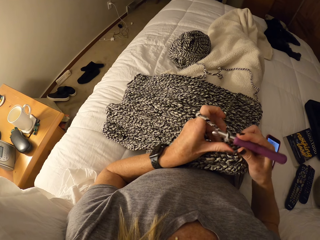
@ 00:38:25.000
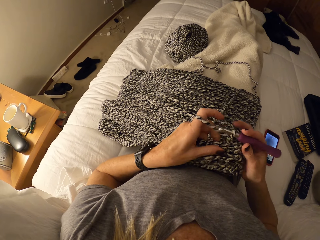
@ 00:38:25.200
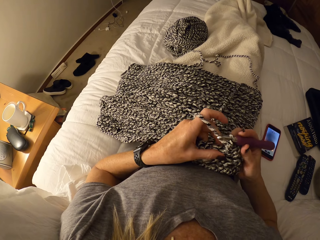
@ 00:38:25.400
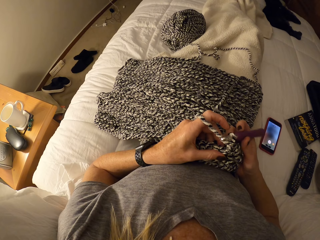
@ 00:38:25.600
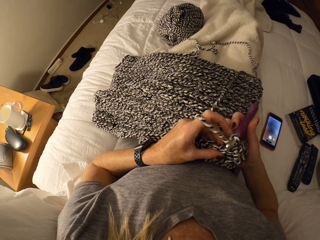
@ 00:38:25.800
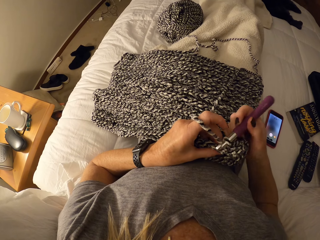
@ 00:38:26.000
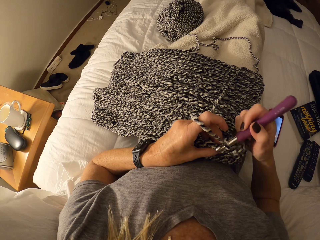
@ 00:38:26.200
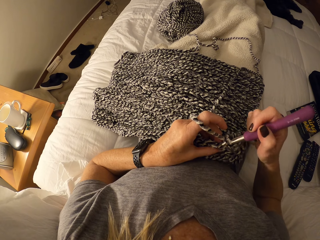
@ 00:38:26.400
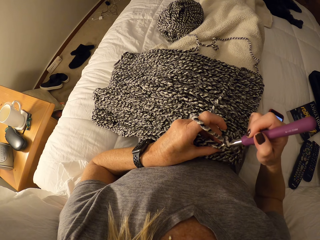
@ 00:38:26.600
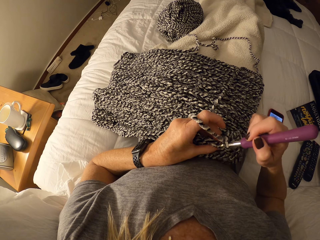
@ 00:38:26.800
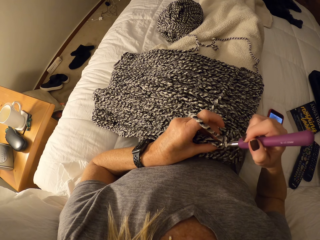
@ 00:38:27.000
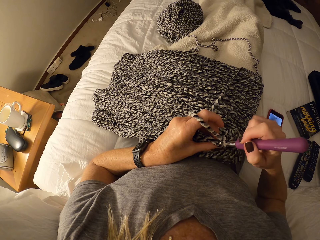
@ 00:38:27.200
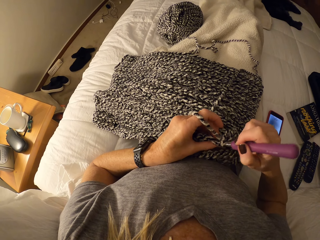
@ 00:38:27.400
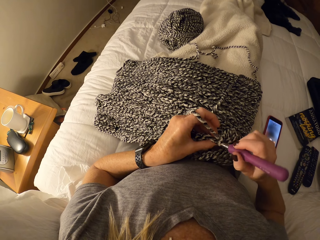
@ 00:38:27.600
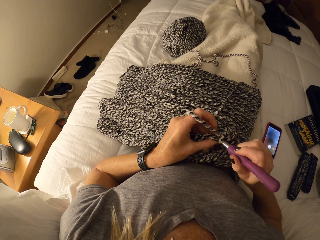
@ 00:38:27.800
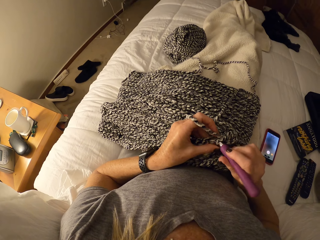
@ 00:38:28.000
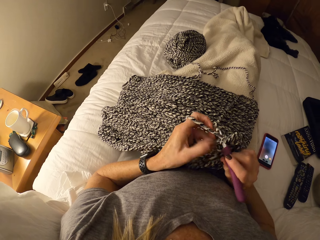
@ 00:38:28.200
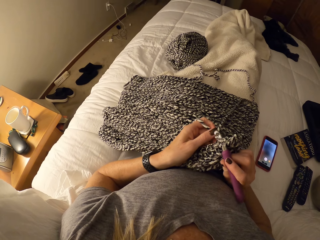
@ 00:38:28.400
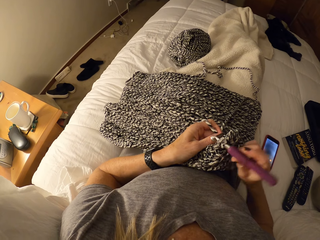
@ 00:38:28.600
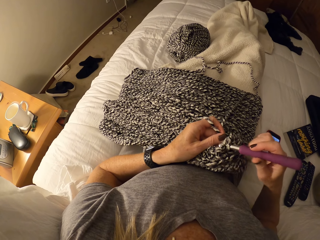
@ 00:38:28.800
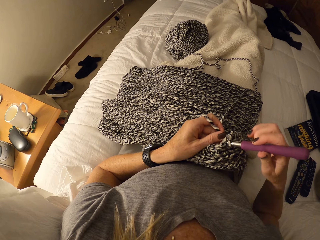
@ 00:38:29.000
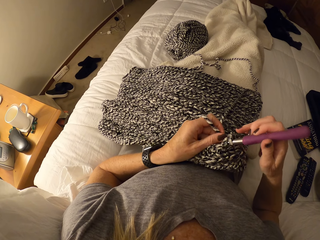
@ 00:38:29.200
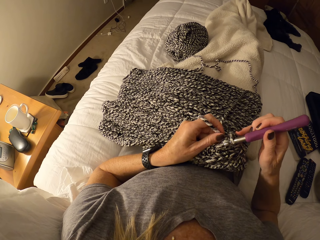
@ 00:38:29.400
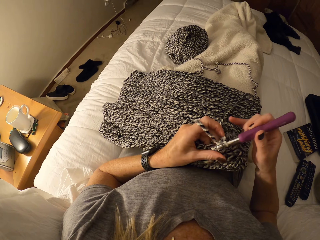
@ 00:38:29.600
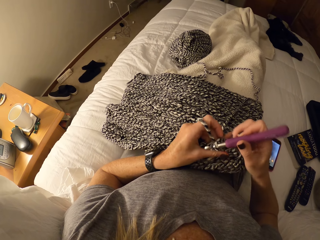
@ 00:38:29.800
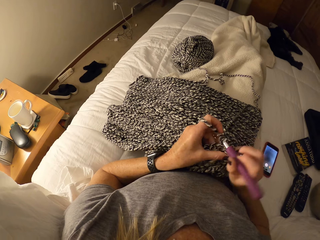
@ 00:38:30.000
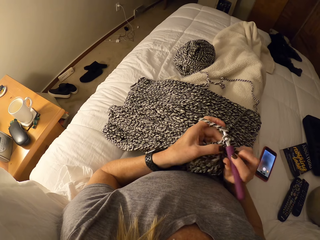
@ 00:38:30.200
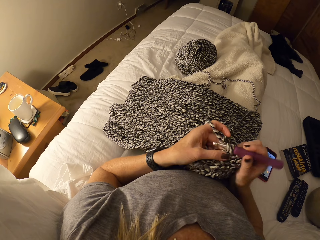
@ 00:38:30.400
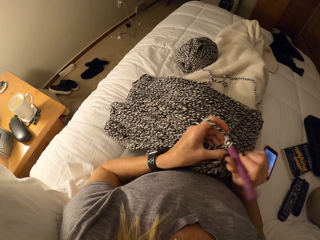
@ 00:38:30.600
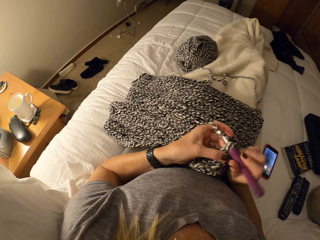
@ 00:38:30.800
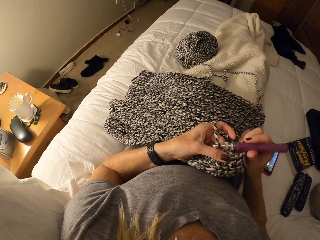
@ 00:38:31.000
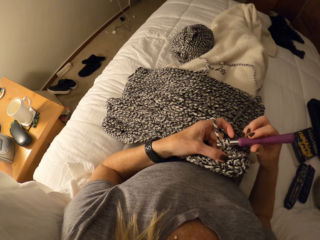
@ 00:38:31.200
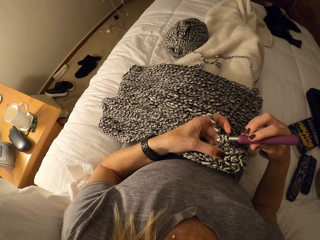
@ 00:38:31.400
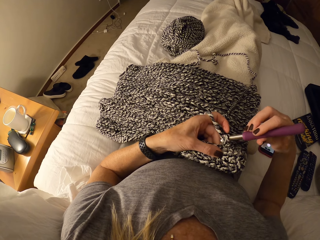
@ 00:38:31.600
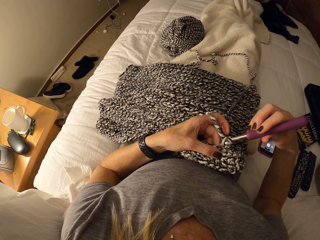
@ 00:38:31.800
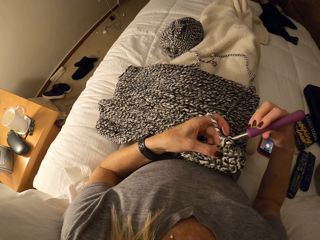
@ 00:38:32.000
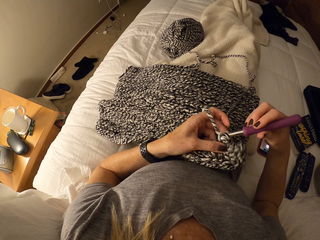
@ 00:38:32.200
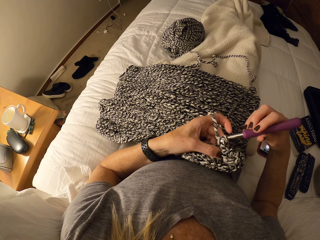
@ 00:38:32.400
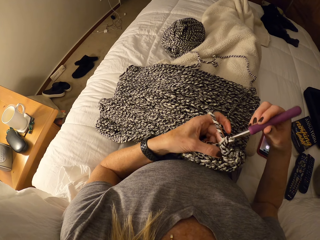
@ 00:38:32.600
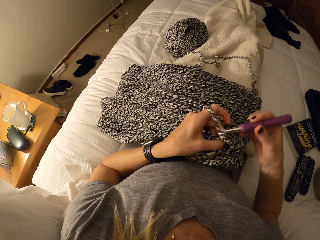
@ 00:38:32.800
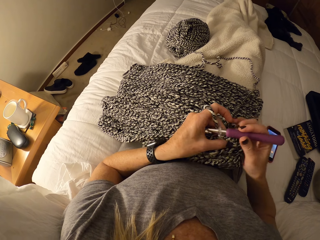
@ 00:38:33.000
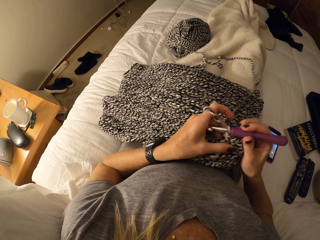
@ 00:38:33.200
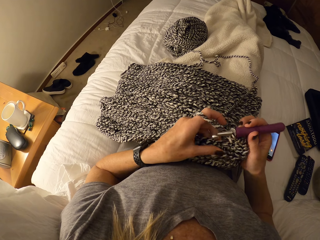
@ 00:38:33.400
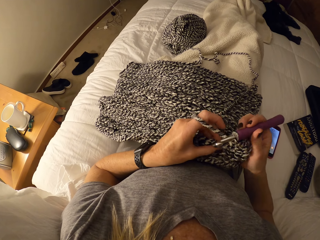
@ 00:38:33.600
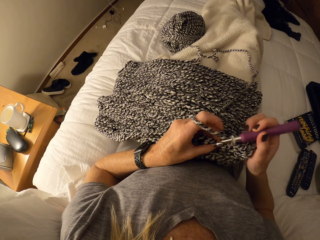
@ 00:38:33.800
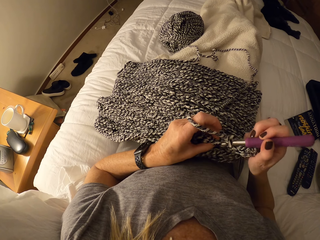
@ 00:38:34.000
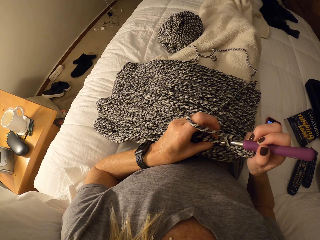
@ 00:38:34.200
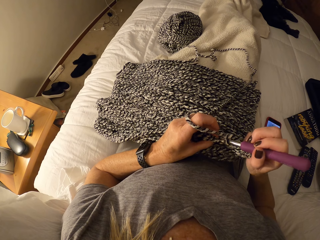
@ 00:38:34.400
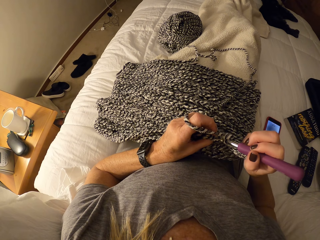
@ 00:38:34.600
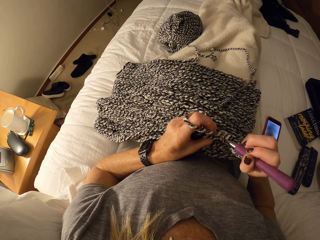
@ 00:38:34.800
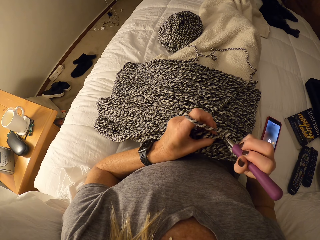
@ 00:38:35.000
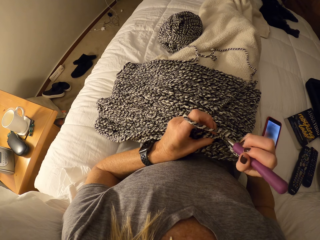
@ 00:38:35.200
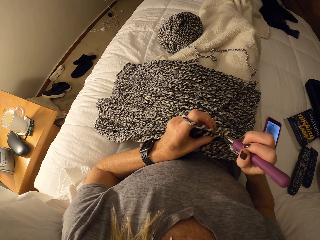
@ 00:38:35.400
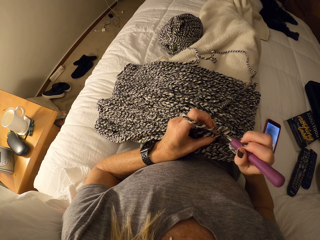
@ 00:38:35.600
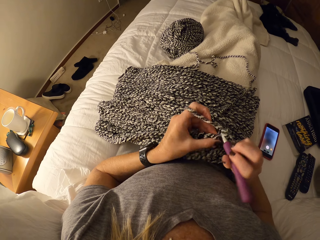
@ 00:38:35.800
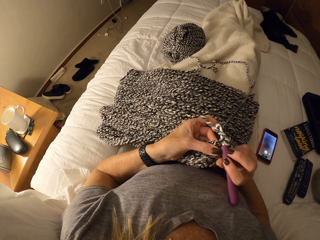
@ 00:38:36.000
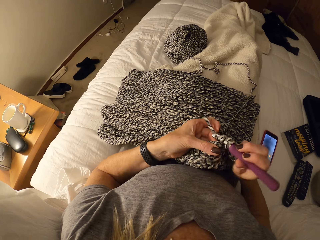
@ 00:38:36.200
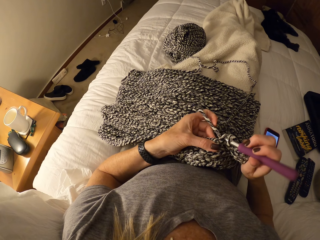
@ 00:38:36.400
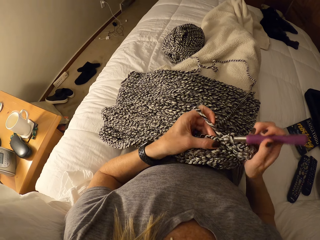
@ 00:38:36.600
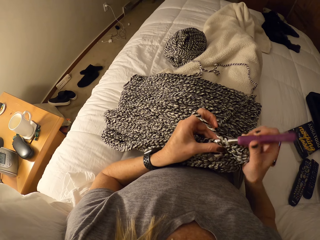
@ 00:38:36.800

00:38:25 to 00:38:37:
The camera wearer crochets the yarn with the crochet hook. She holds the crochet hook.

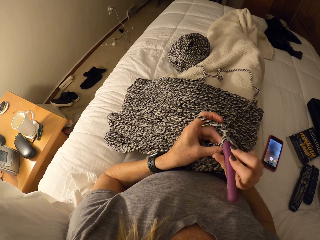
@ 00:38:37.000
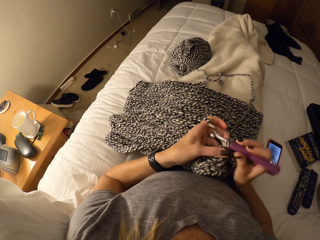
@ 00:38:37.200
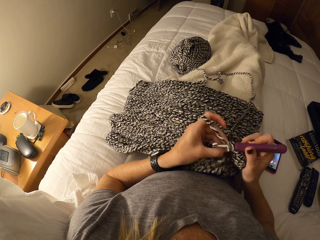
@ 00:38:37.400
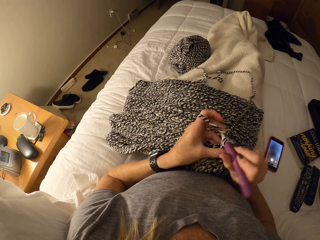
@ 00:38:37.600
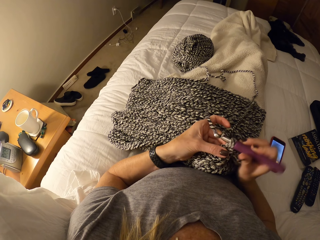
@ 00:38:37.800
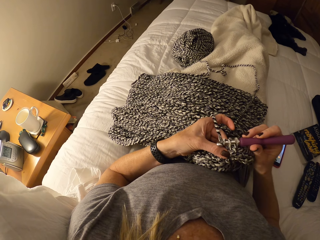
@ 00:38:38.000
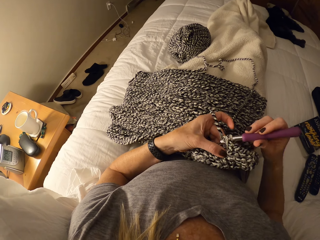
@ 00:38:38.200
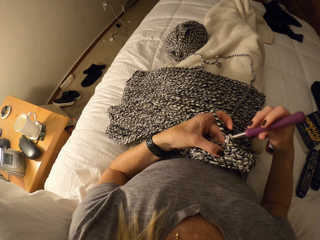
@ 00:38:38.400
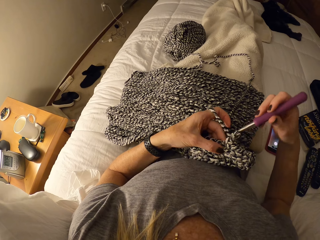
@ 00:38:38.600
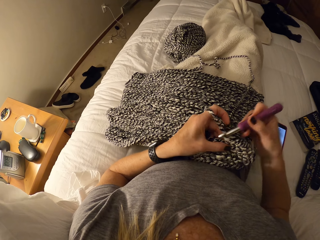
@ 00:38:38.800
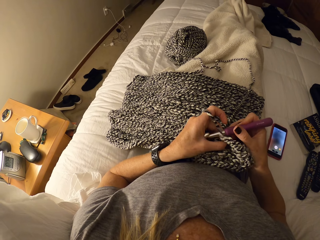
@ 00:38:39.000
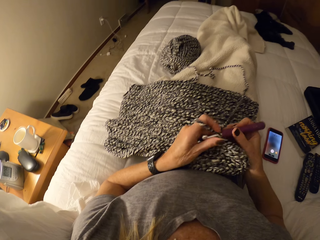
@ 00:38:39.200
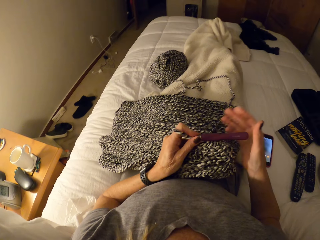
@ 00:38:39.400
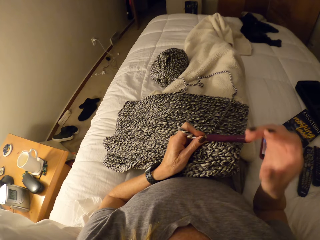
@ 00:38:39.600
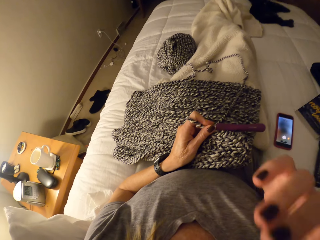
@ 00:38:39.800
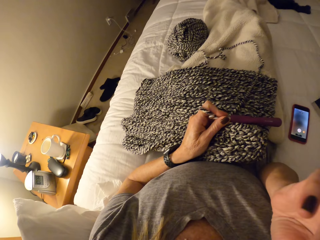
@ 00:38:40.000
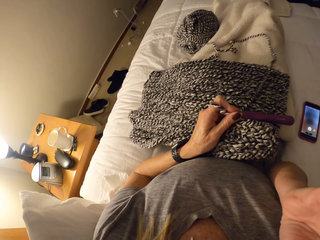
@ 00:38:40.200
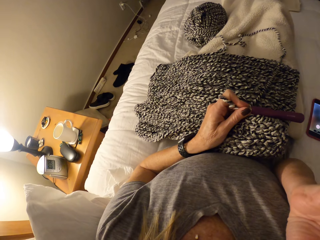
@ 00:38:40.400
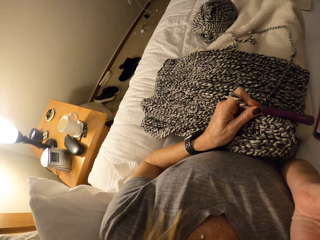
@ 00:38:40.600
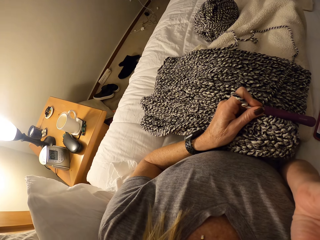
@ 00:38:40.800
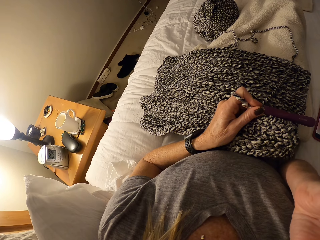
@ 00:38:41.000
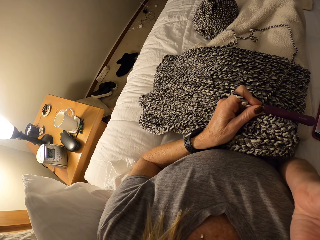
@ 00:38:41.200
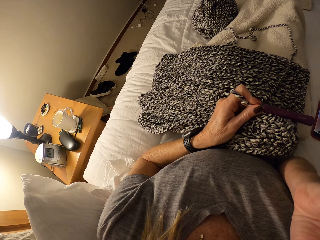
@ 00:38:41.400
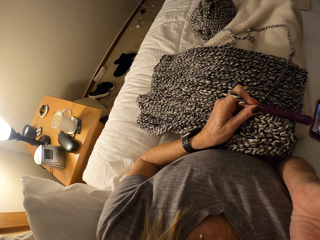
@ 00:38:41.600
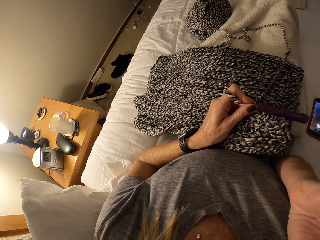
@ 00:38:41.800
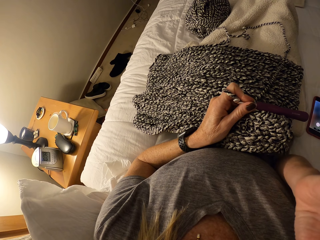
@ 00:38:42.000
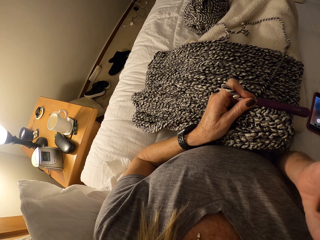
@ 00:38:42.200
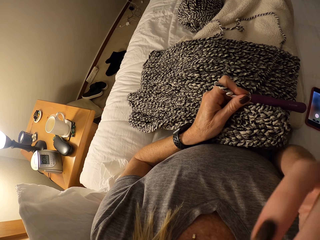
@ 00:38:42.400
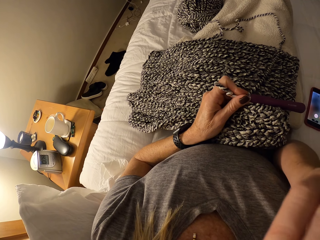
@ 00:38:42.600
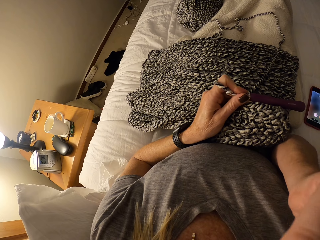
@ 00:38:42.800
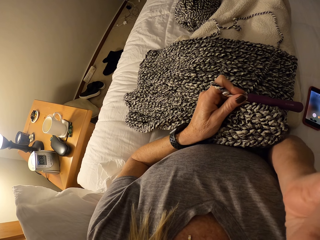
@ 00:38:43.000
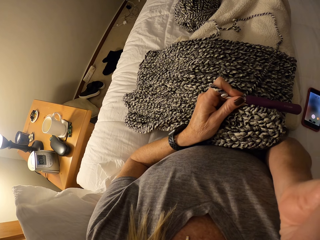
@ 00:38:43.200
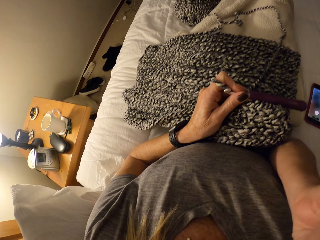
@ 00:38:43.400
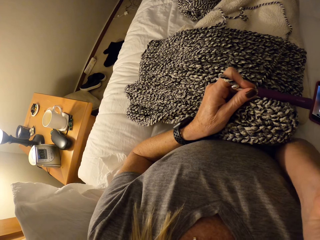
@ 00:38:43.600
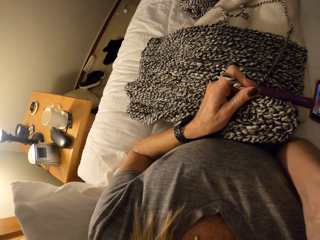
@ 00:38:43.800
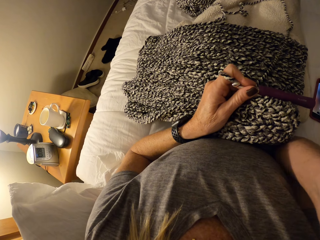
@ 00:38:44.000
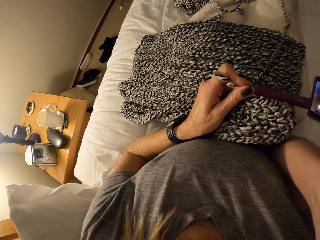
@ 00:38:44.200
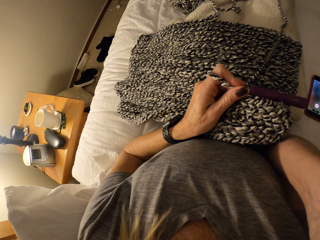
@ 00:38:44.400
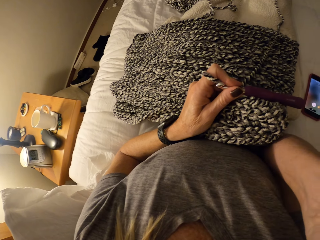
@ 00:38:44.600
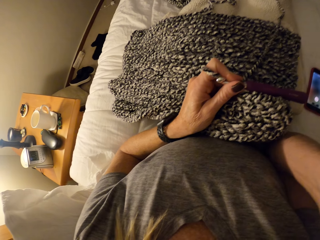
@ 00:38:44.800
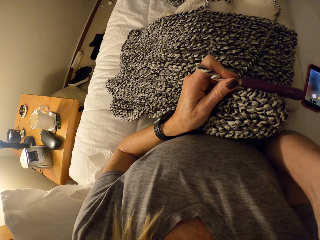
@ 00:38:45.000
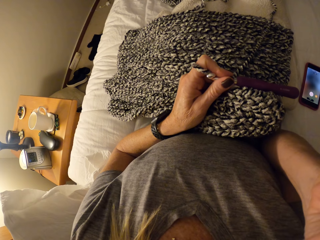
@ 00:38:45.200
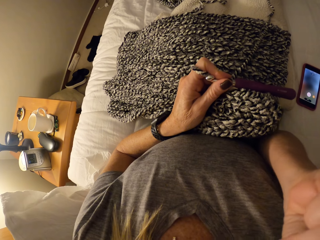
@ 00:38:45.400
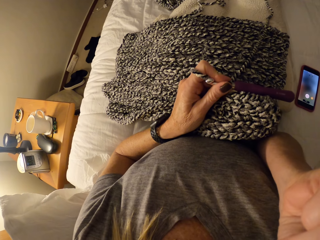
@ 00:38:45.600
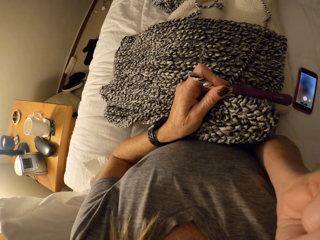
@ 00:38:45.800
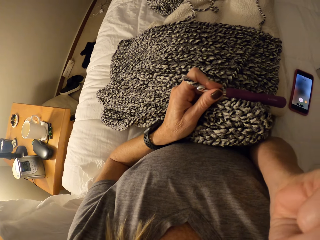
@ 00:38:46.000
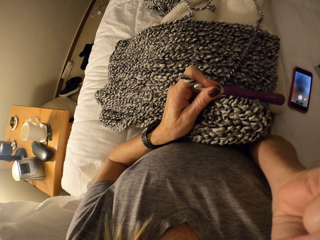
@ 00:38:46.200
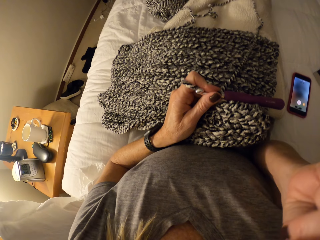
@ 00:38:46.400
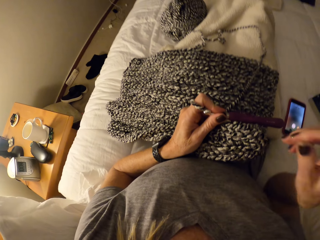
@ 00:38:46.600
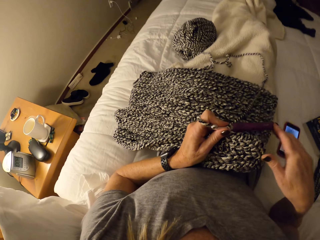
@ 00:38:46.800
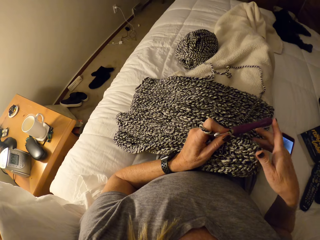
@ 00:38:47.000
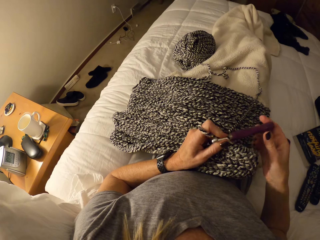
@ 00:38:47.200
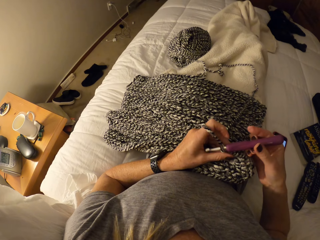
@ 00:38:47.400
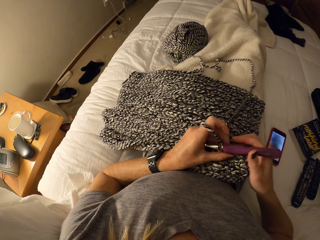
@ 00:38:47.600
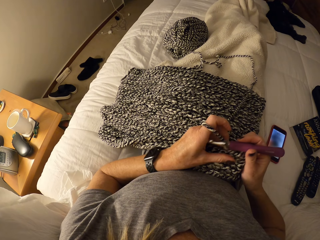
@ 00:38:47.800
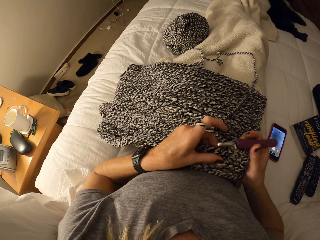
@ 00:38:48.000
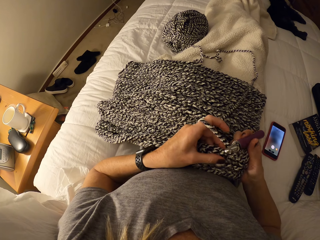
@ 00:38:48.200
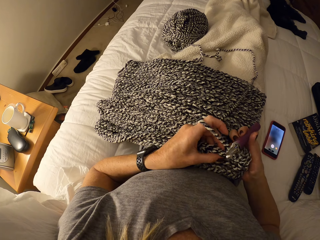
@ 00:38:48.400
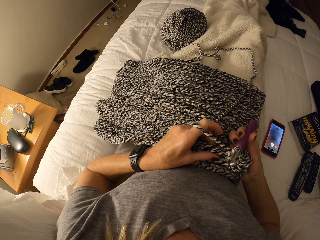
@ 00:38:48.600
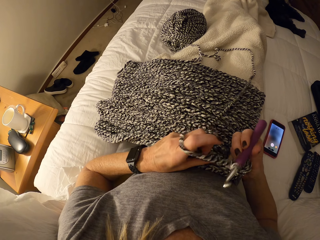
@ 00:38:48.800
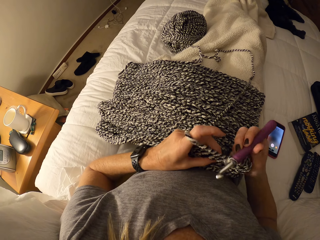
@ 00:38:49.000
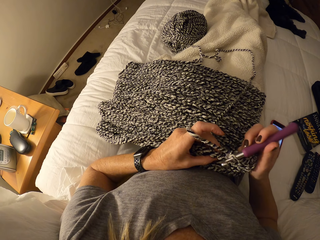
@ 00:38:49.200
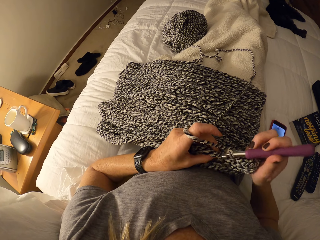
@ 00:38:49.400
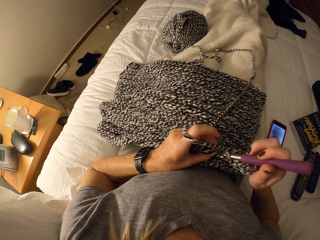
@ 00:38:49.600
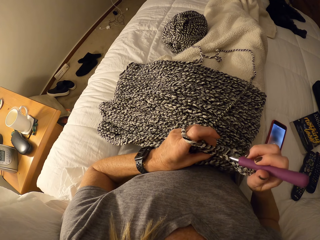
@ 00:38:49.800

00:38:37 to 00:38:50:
The camera wearer touches her face. She holds the crochet hook. She crochets the yarn with the crochet hook.
